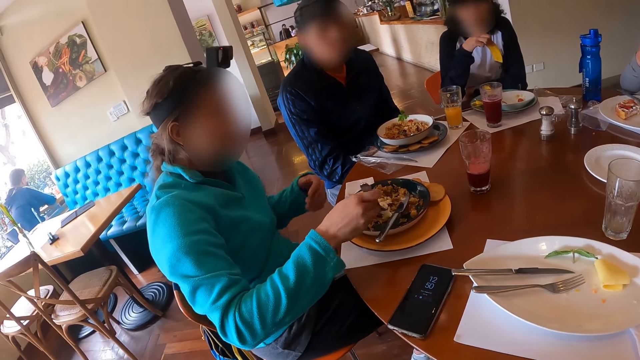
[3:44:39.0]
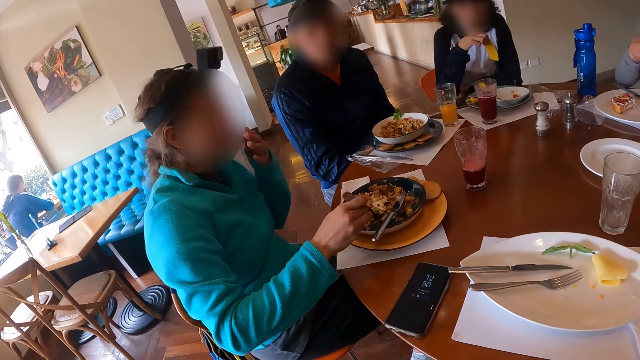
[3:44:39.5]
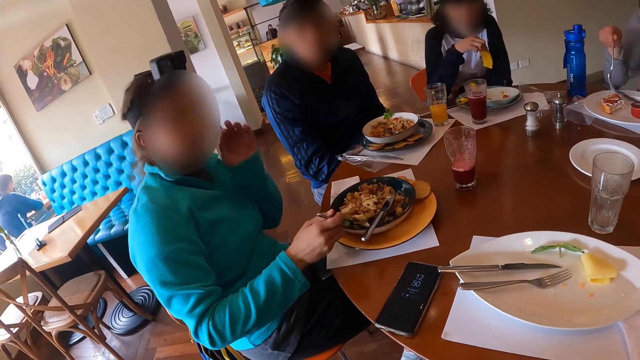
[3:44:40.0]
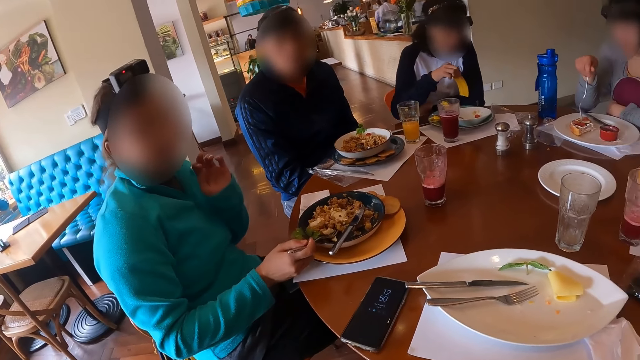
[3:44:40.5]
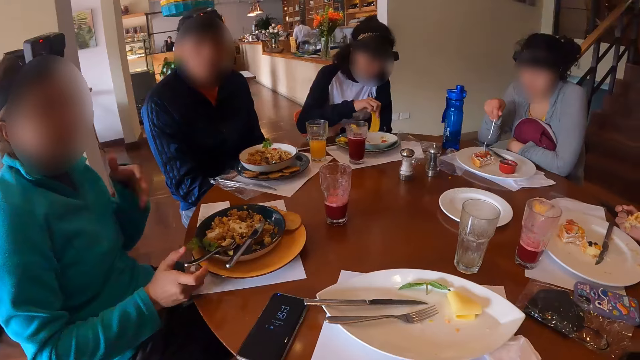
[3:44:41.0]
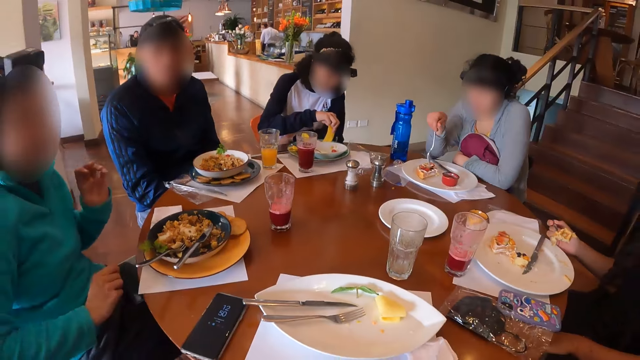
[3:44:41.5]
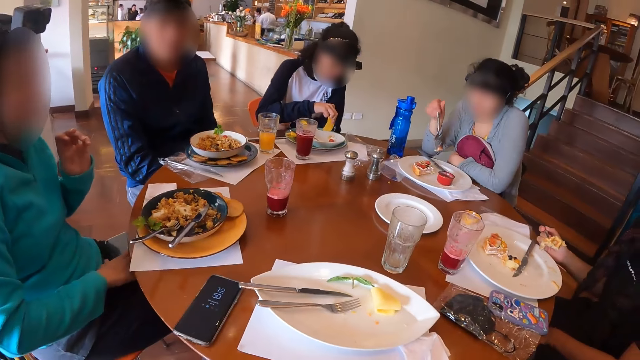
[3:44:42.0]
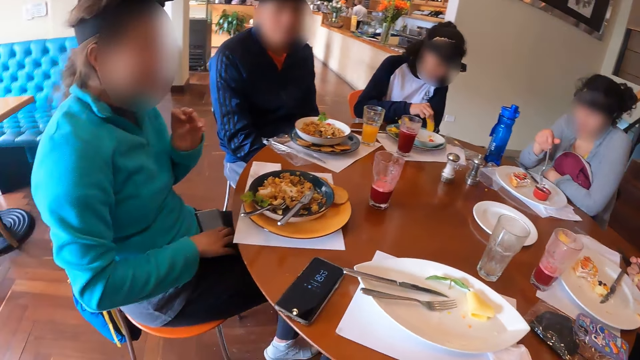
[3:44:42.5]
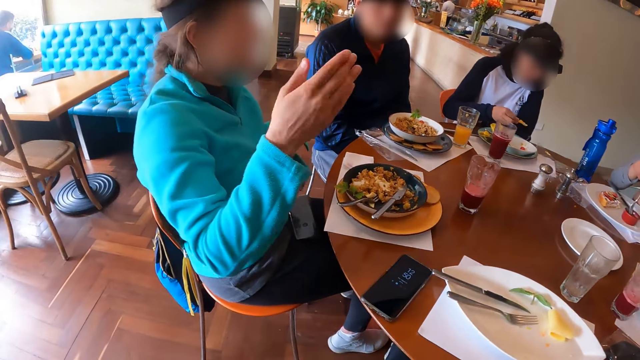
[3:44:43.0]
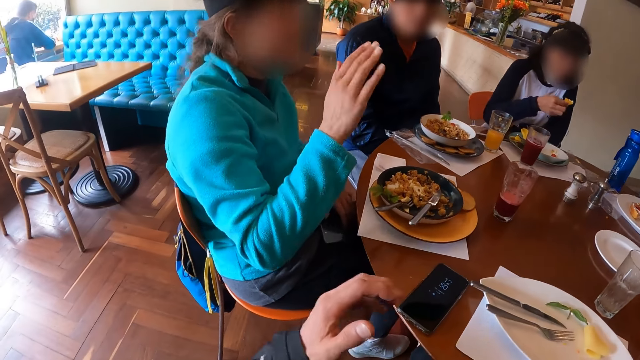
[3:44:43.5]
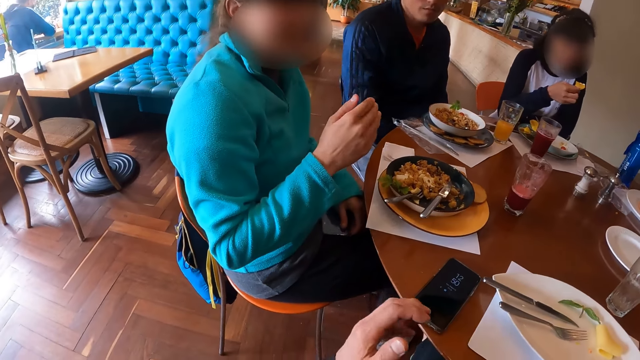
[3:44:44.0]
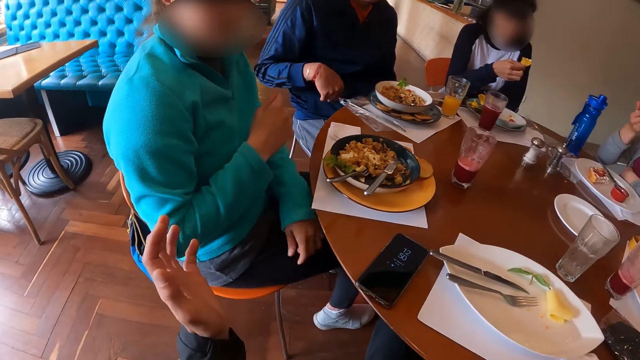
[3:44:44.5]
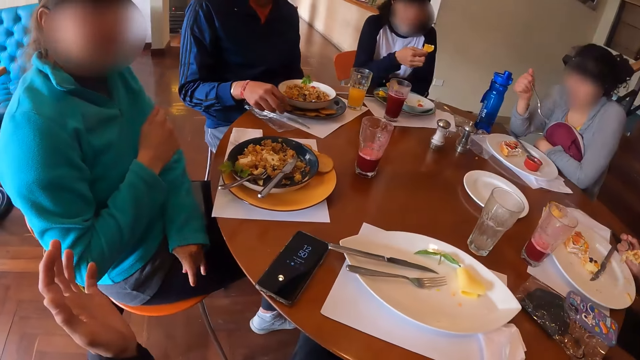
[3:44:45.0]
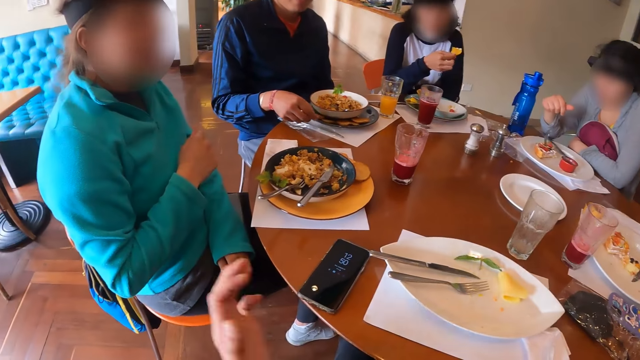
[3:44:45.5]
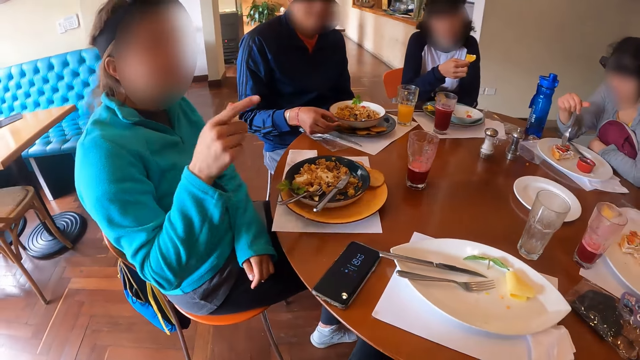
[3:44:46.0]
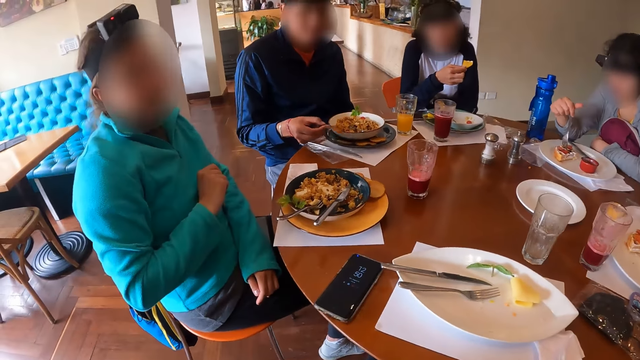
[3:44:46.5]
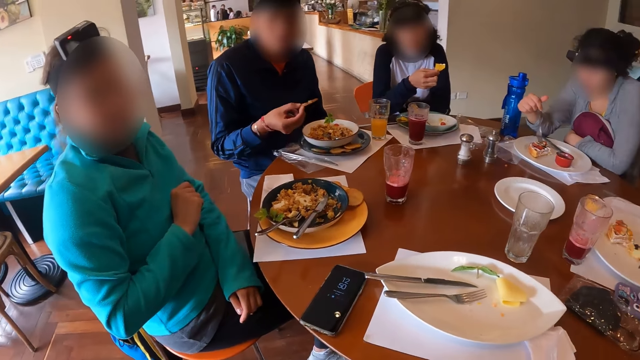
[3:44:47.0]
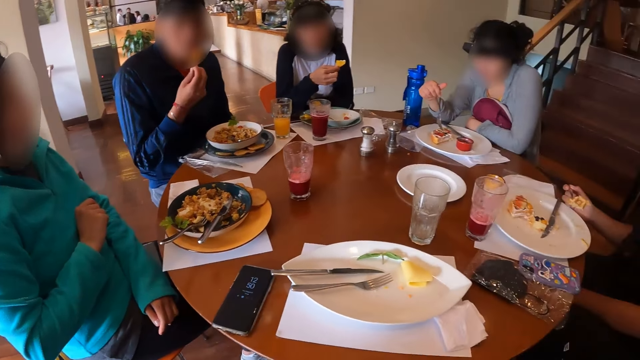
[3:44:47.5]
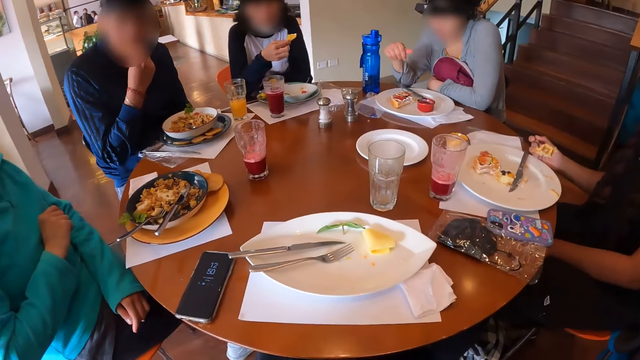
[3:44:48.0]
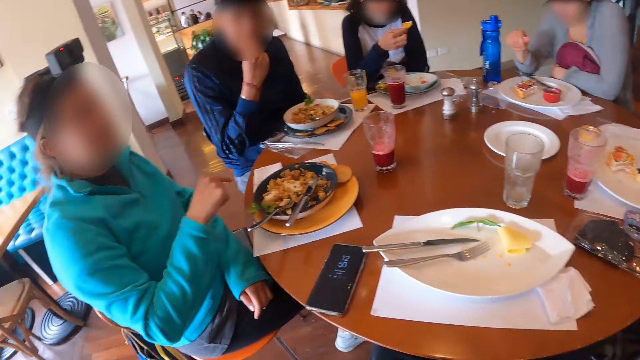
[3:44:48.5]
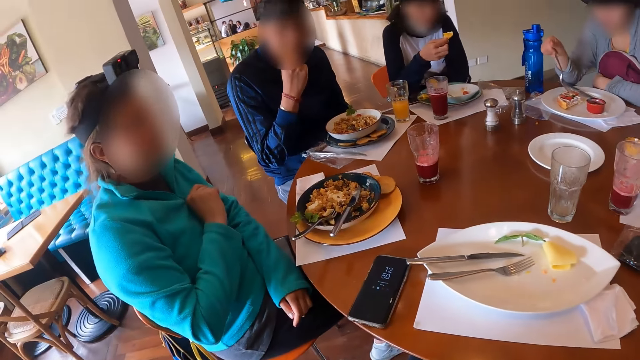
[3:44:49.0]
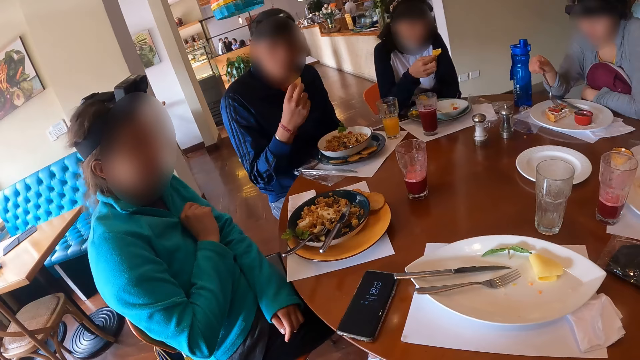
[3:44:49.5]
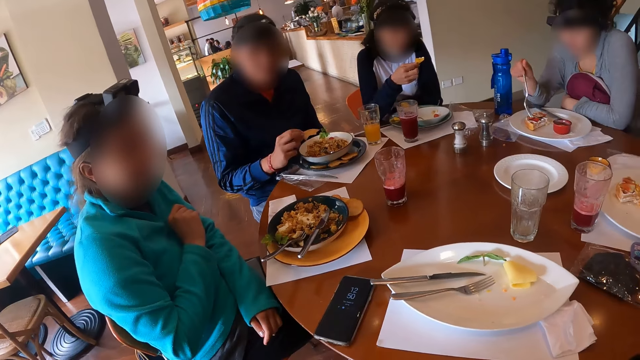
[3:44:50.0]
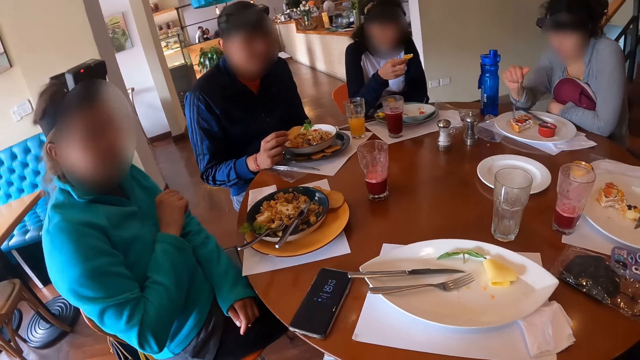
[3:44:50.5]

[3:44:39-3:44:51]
A woman picks a piece of pancake from the plate on the table with the fork in her right hand. The woman puts the piece of pancake in the bowl of sauce with the fork in her right hand. A man picks up a cookie on the plate on the table with his right hand. The man eats the cookie in his right hand.

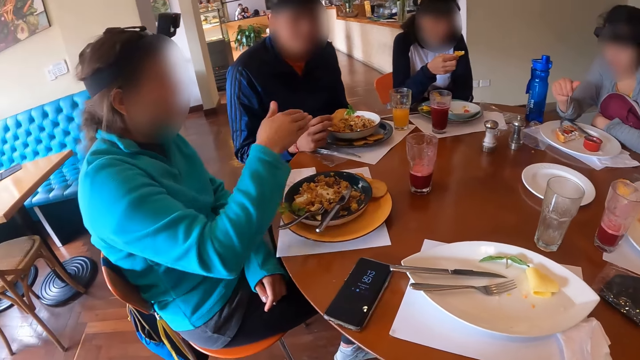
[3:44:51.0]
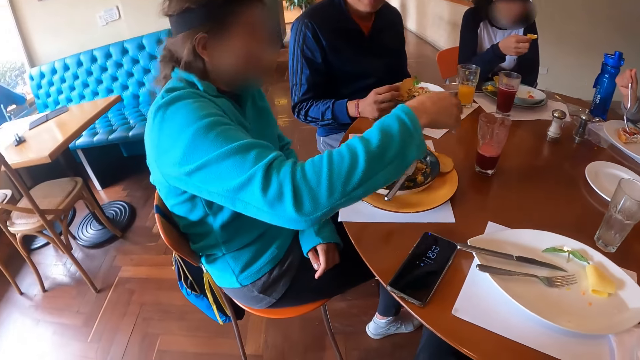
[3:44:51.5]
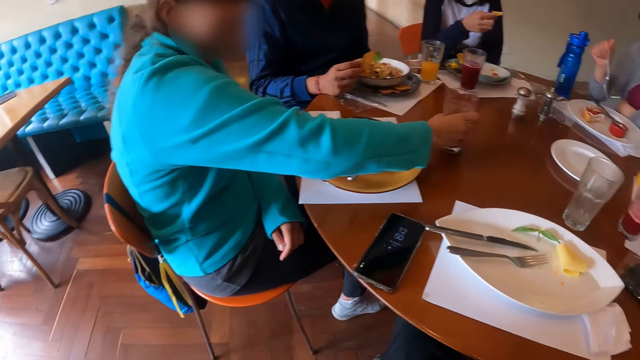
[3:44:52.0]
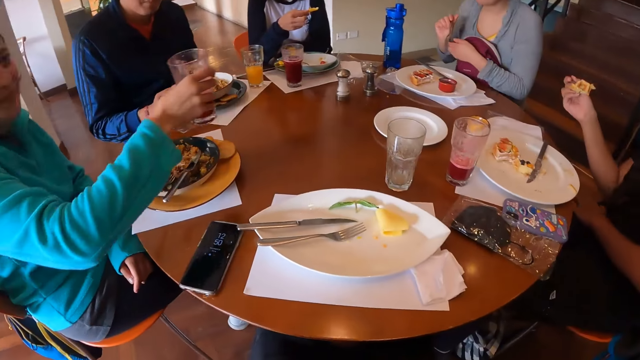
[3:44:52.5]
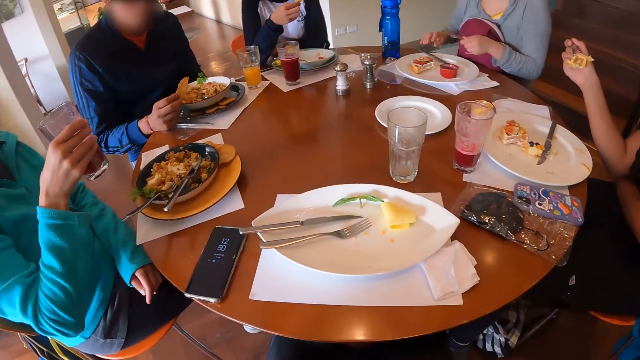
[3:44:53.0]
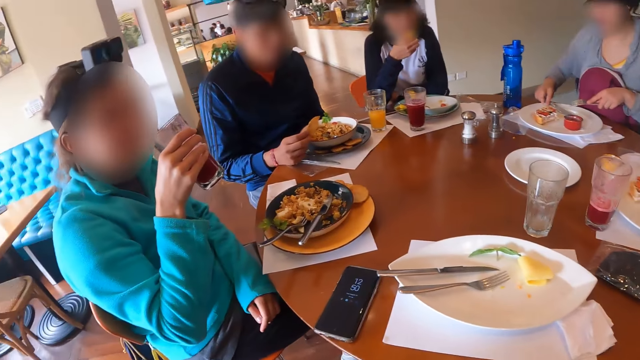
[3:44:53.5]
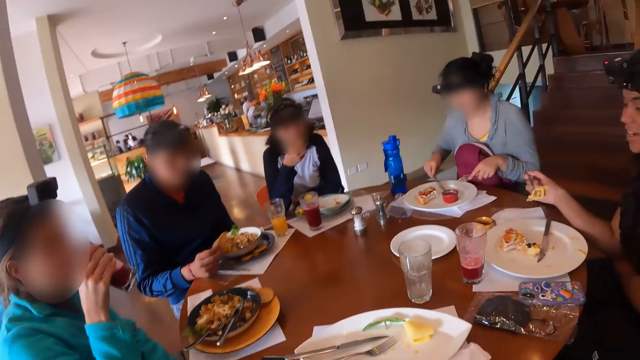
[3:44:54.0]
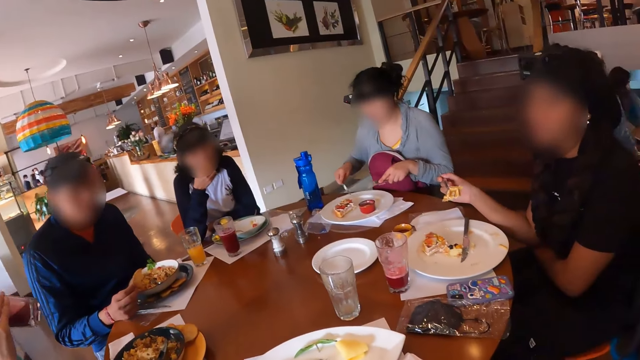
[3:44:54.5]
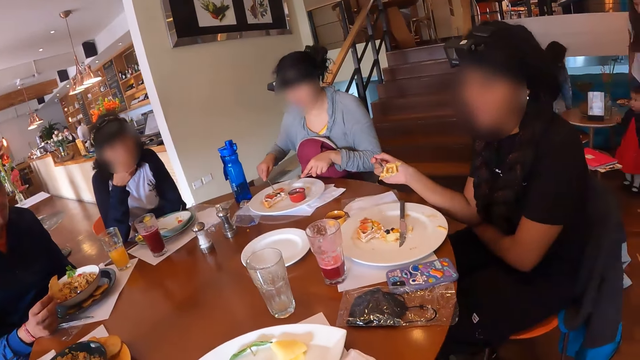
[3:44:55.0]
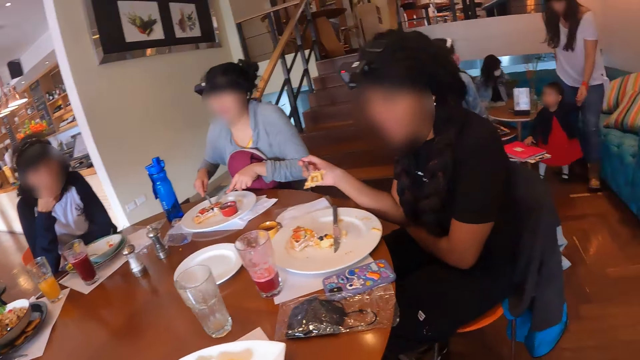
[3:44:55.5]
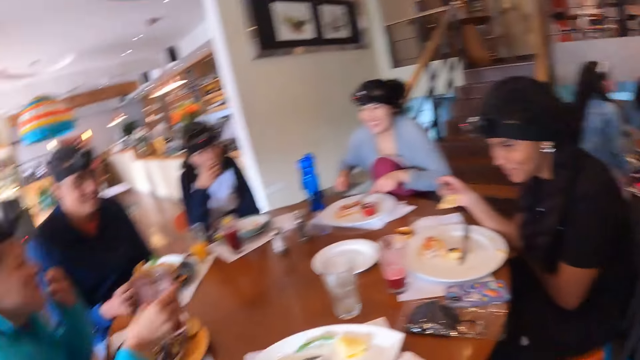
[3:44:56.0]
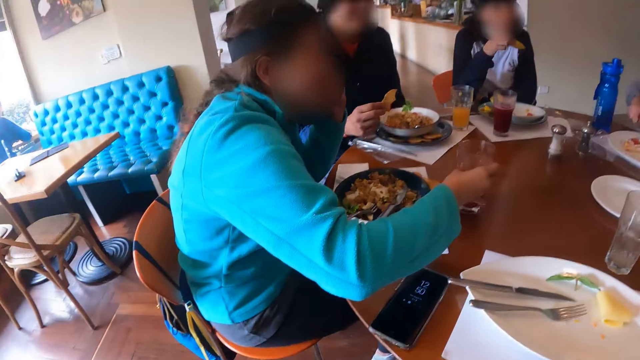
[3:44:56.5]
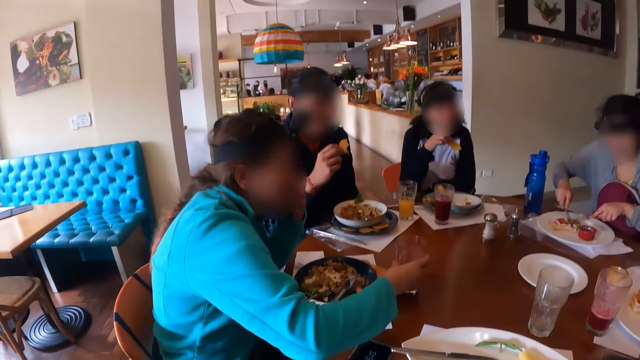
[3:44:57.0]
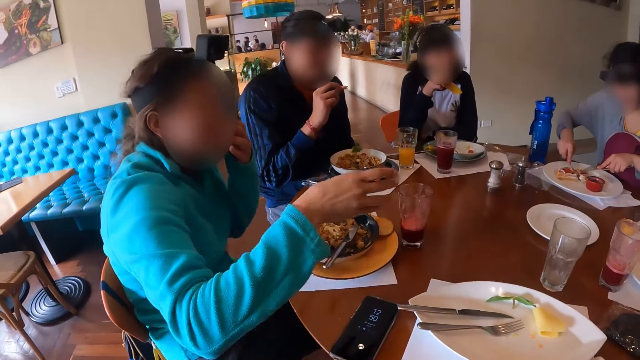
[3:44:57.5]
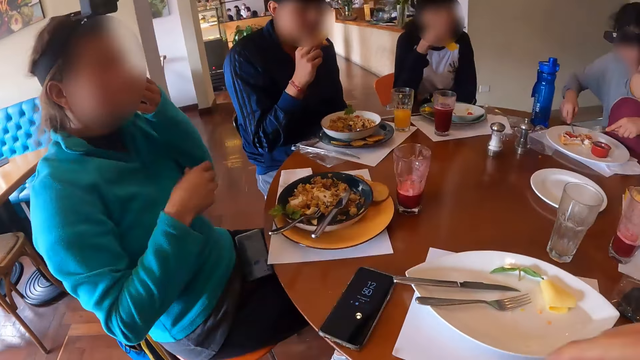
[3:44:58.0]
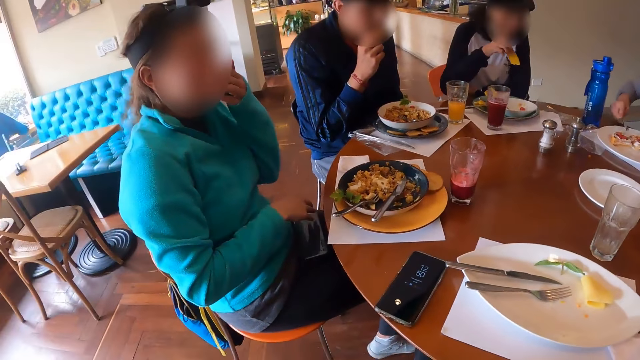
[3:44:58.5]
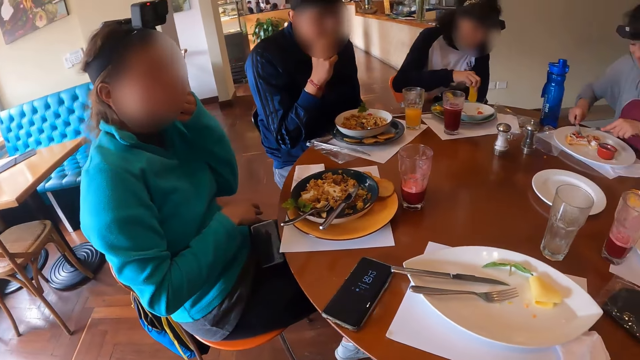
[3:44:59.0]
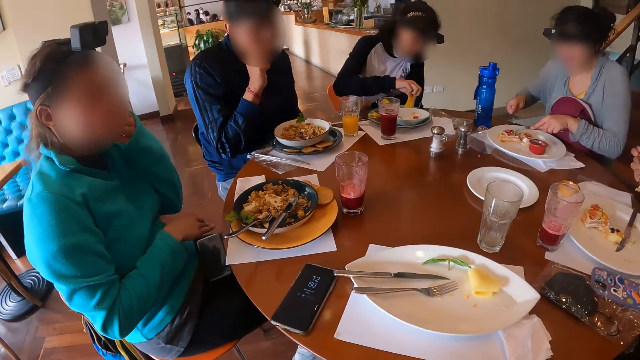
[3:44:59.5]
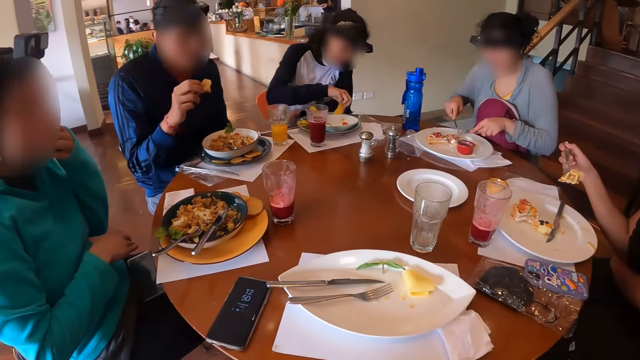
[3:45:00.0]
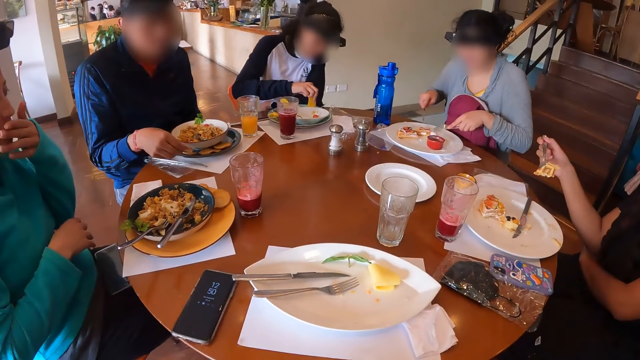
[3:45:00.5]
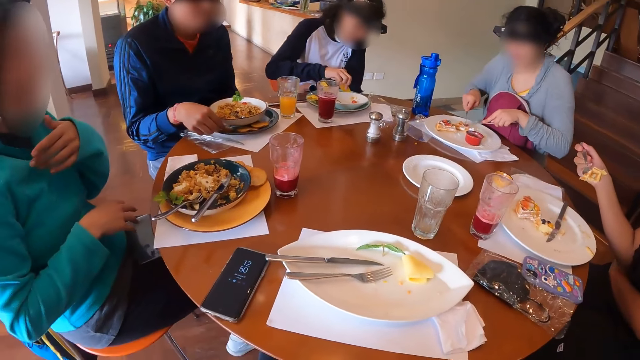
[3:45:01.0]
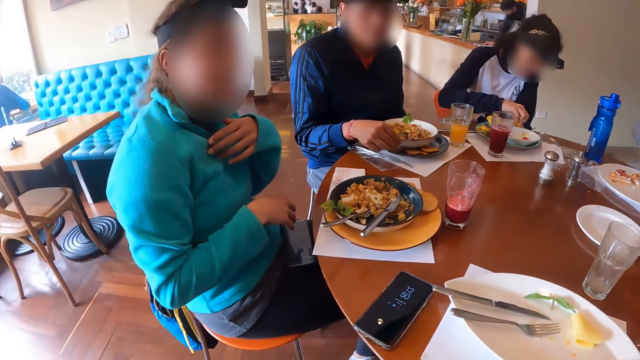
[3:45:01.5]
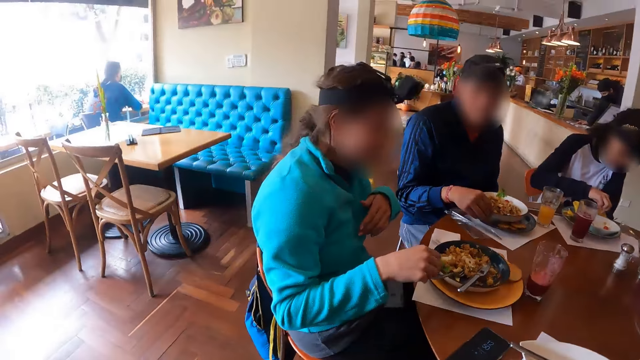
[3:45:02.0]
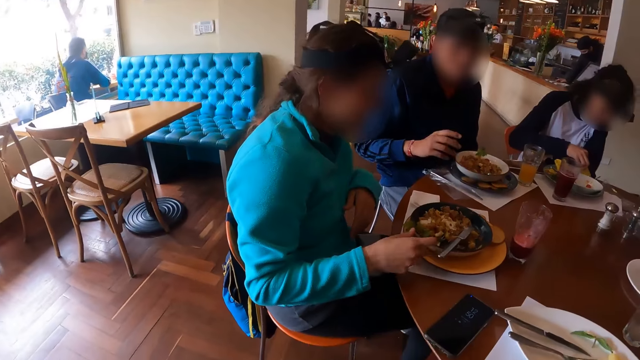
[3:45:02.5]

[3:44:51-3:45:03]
A woman picks up a glass of wine on the table with her right hand. Another woman eats the bacon with her right hand. The first woman drinks from the glass of wine in her right hand. A man eats the cookie with his right hand. The second woman dips the bacon in the bowl of sauce with her right hand. The man places the cookie on the plate on the table with his right hand.
